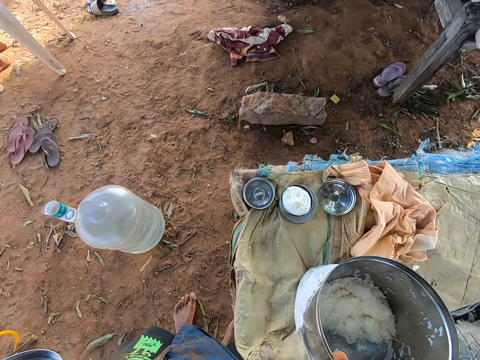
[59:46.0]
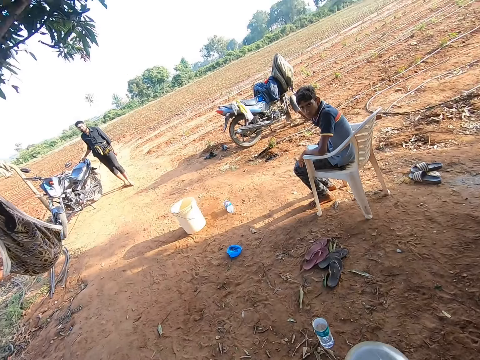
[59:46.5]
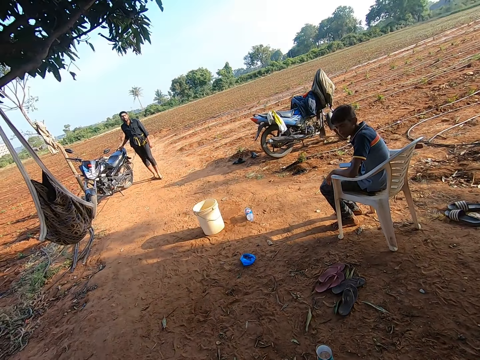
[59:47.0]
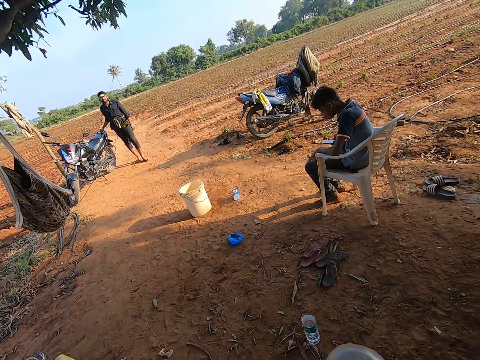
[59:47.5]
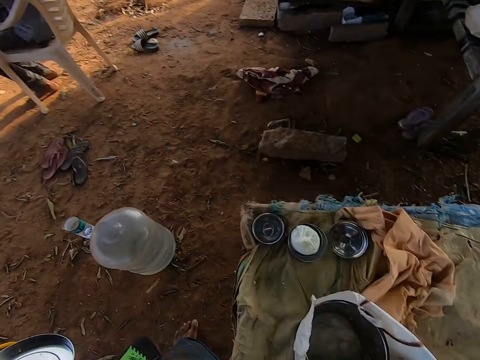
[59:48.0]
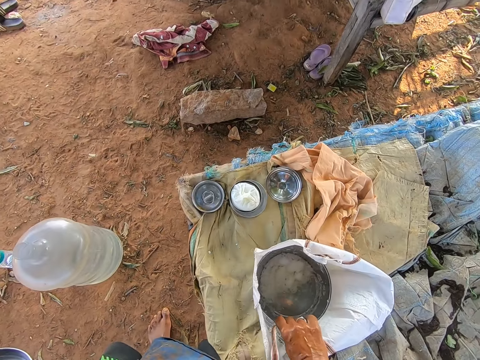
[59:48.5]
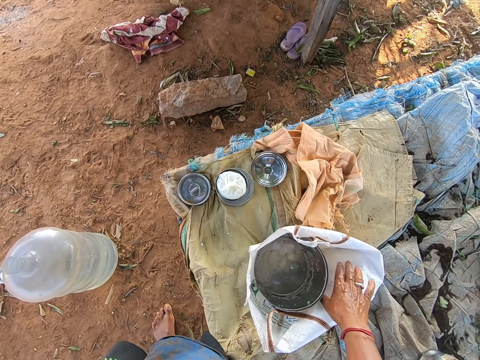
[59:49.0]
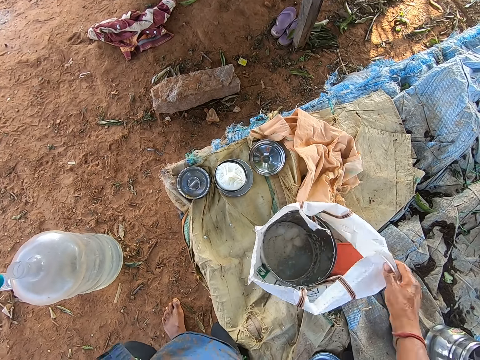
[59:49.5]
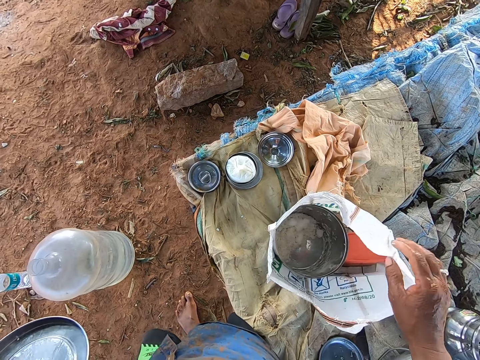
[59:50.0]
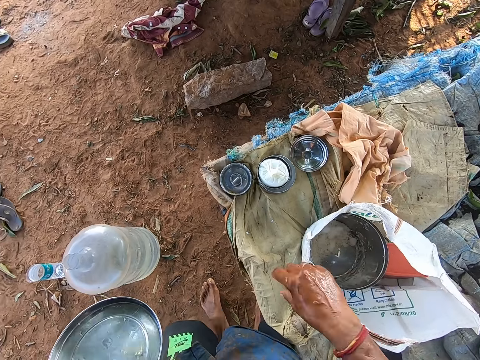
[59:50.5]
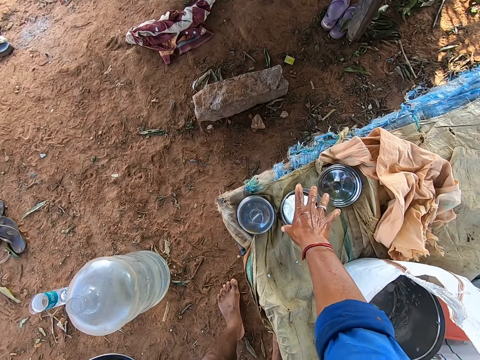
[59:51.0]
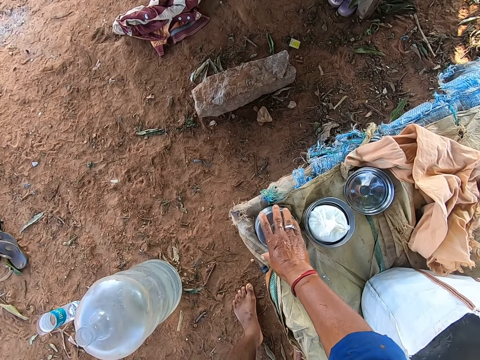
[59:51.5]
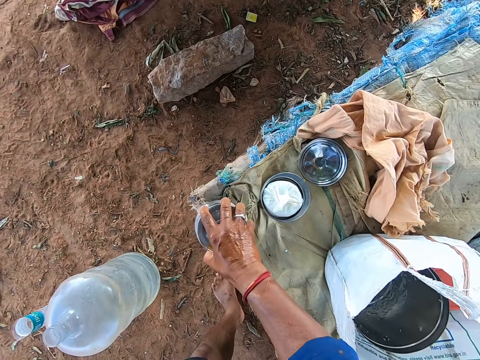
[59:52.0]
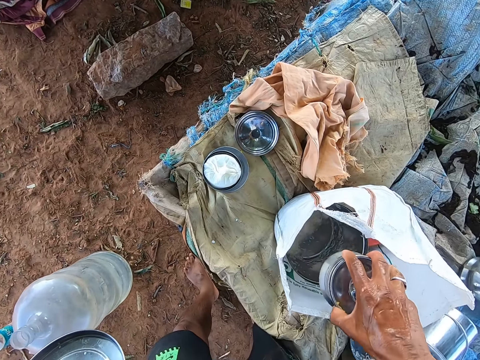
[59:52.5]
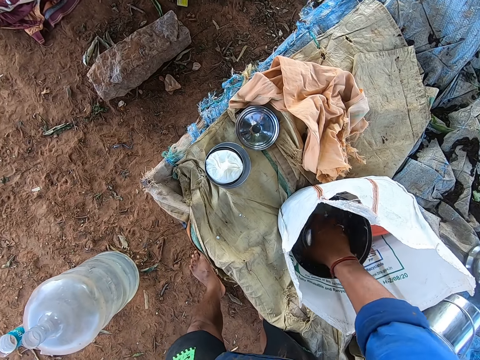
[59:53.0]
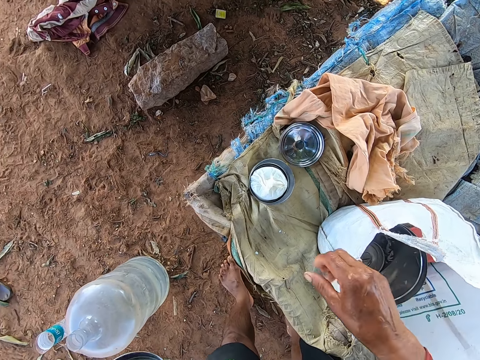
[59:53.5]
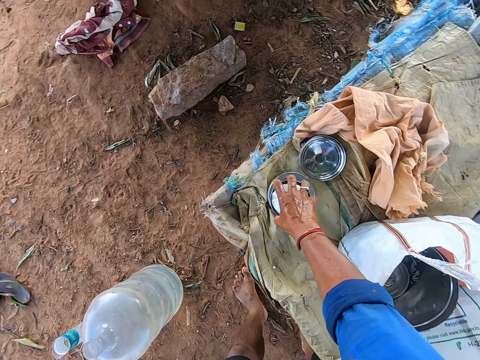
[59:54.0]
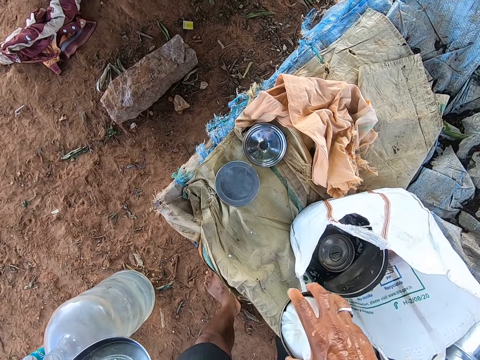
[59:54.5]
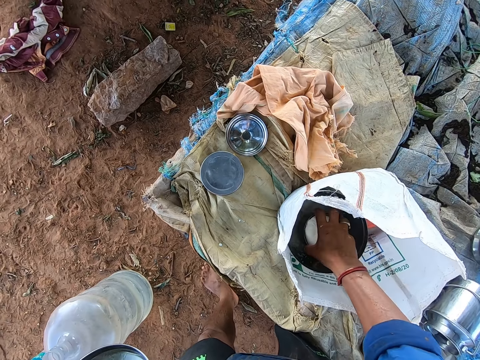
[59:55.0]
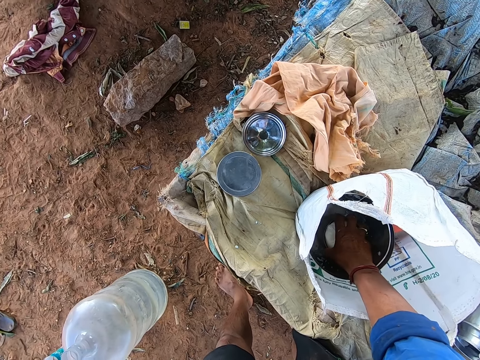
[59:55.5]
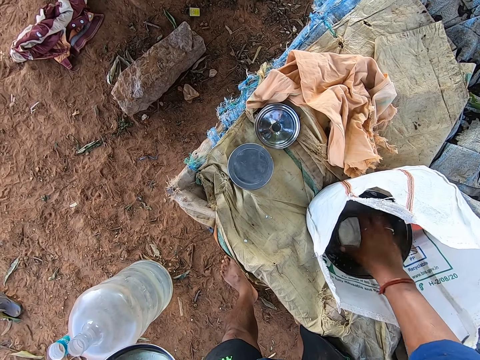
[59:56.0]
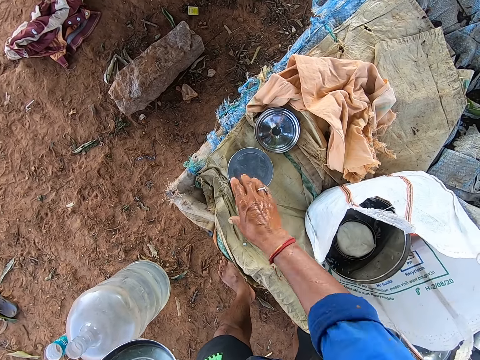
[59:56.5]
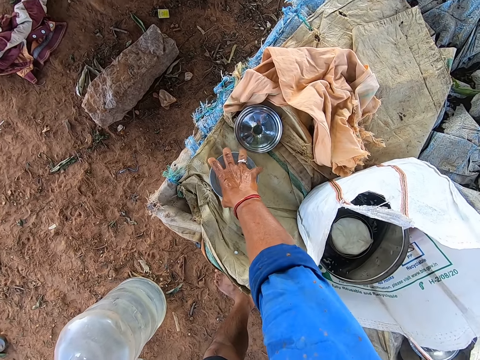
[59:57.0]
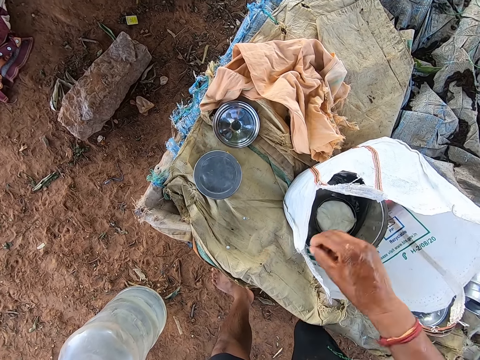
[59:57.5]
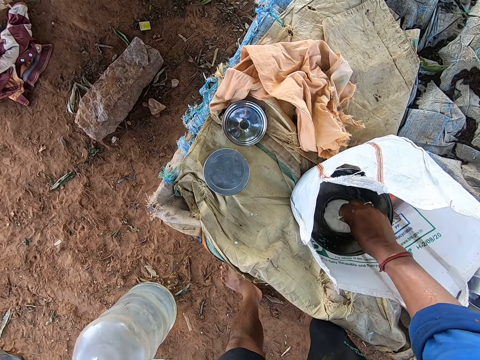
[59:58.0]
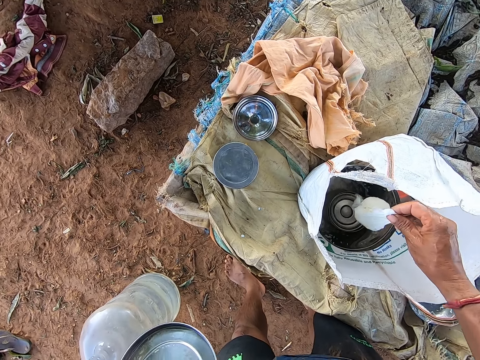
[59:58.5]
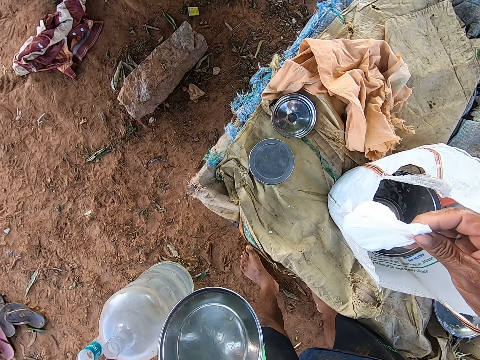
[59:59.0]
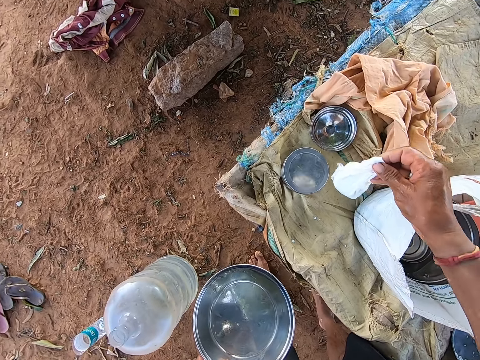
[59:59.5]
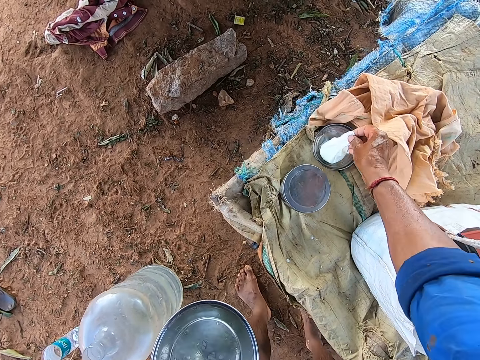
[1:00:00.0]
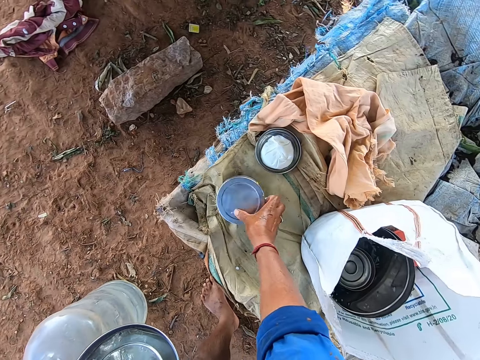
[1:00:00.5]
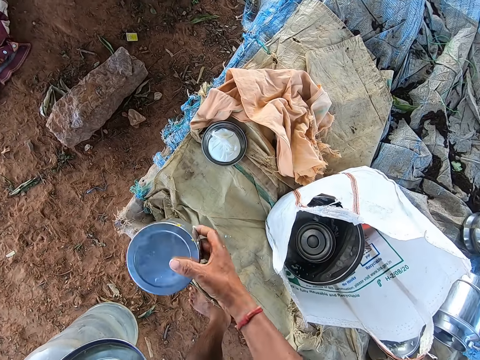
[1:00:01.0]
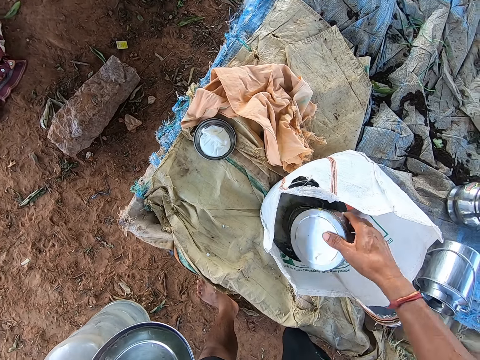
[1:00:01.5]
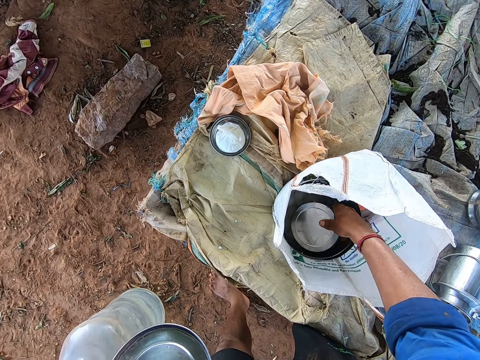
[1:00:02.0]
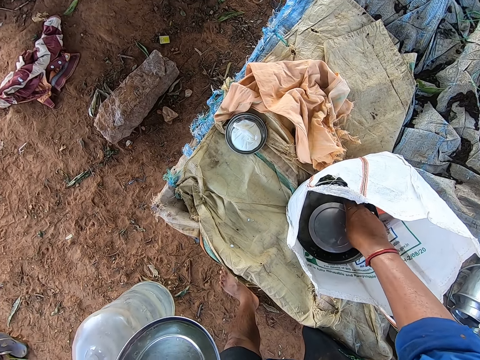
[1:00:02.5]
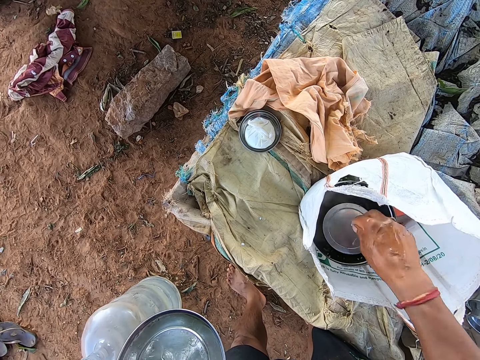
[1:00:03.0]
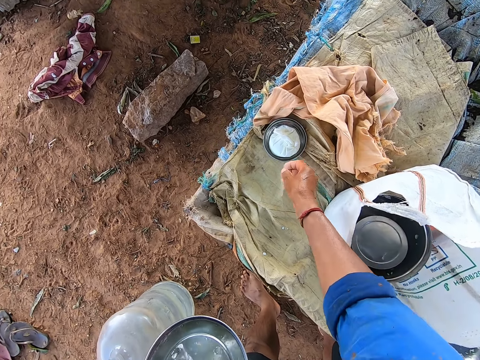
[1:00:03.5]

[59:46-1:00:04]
The camera wearer drops the plate of rice or container in his right hand inside the sack bag. He unfolds the sack bag with his right hand. He picks a plate from the bench with his right hand. He drops the plate in his right hand inside the plate in the sack bag. He picks a plate or lid from the bench with his right hand. He drops the plate in his right hand inside the plate in the sack bag. He covers the container with the lid. He touches an aluminium container on the bench with his right hand. He takes out a plastic bag of milk from the plate with his right hand. He drops the bag of milk on a plate on the bench. He picks the aluminium container from the bench with his right hand. He drops the container in his right hand inside the plate in the sack.

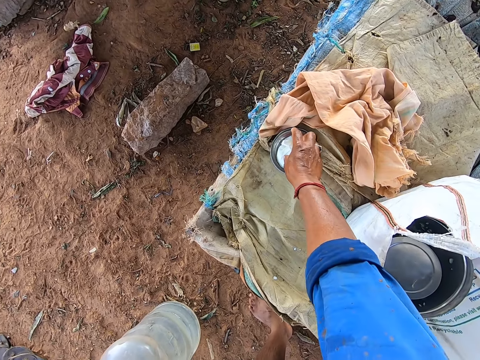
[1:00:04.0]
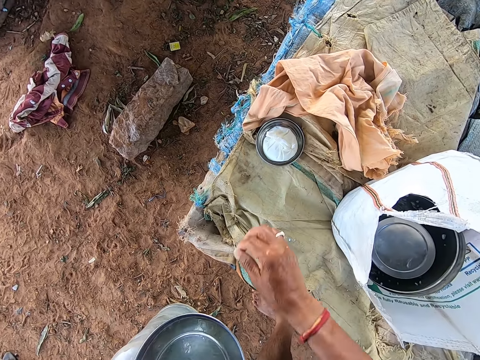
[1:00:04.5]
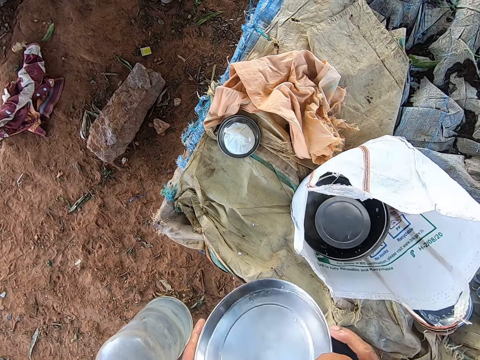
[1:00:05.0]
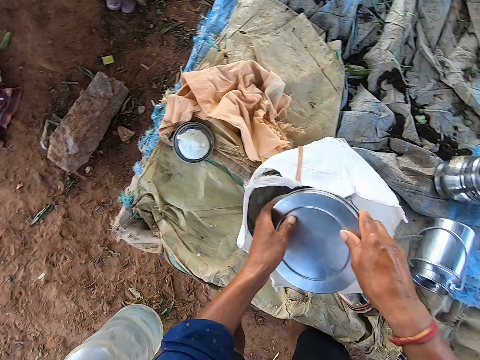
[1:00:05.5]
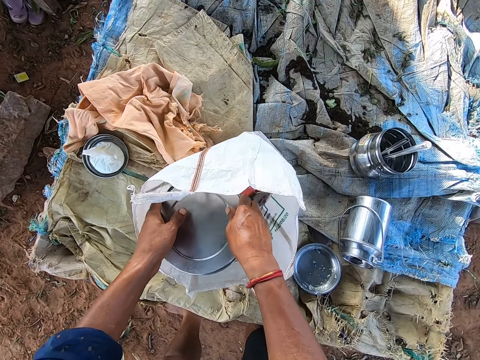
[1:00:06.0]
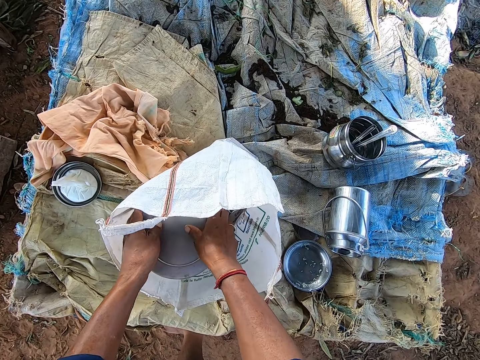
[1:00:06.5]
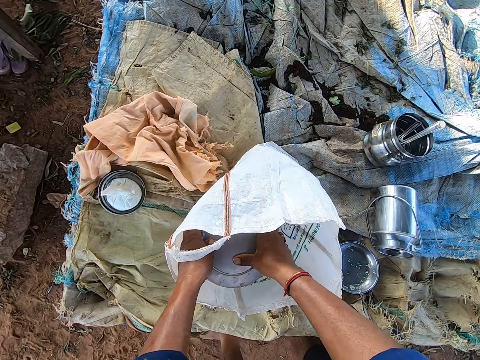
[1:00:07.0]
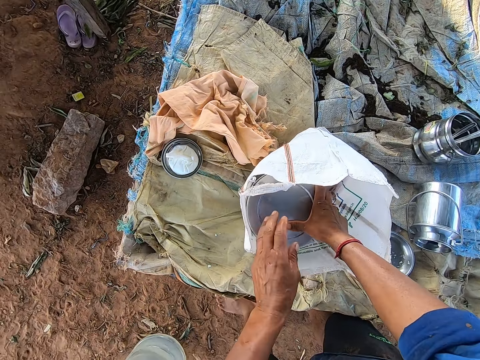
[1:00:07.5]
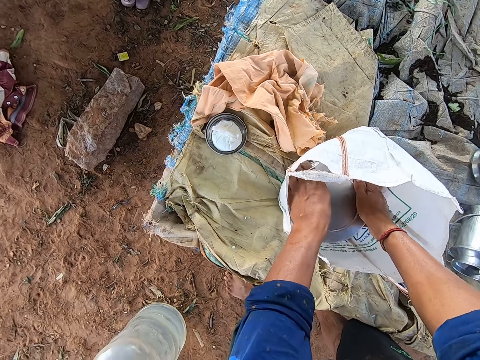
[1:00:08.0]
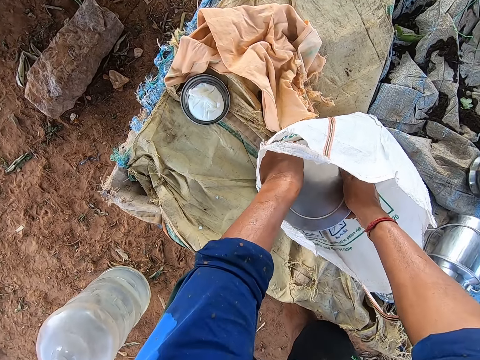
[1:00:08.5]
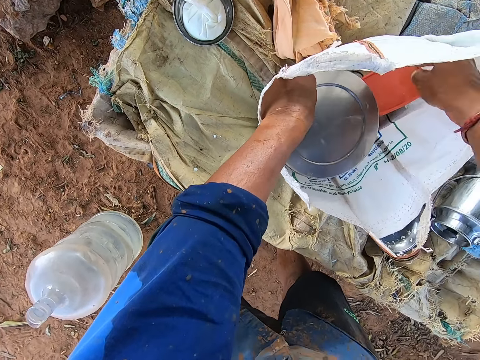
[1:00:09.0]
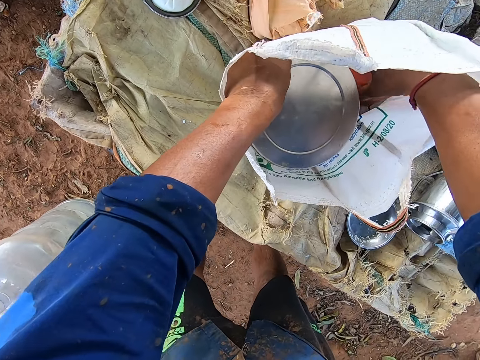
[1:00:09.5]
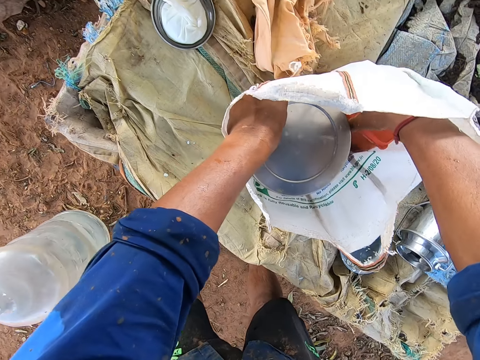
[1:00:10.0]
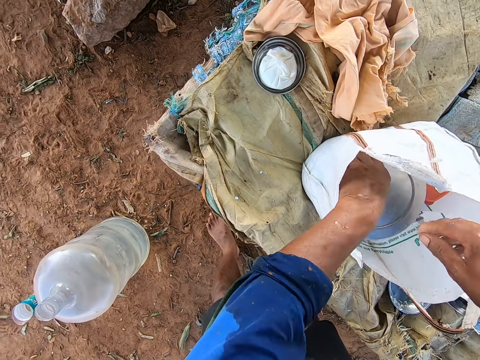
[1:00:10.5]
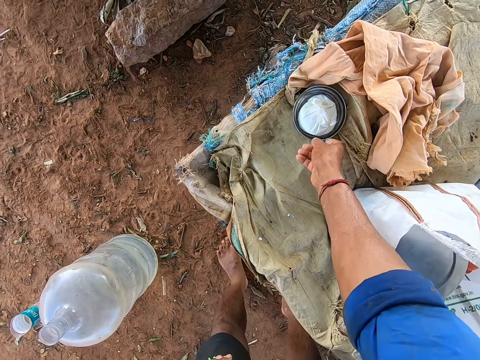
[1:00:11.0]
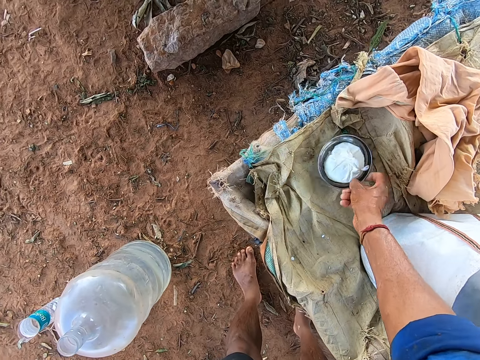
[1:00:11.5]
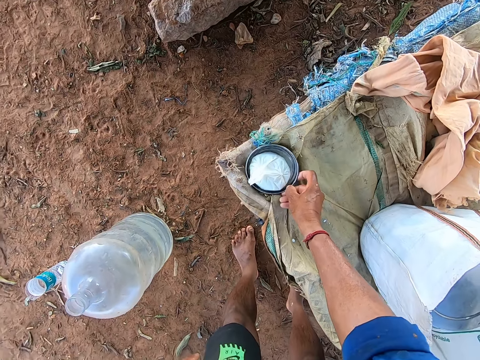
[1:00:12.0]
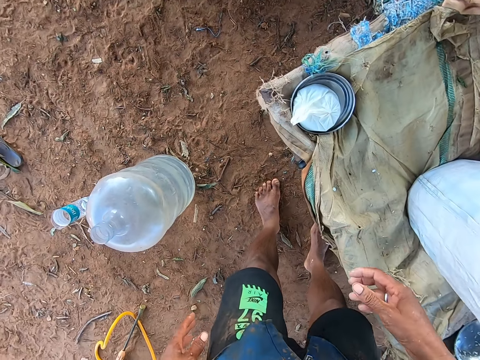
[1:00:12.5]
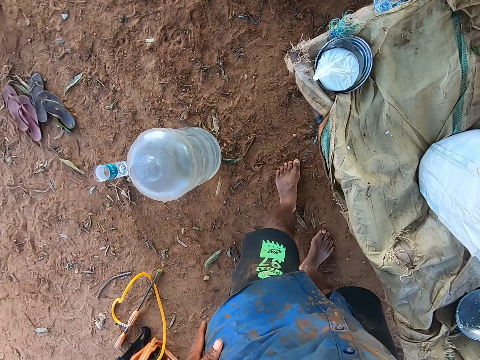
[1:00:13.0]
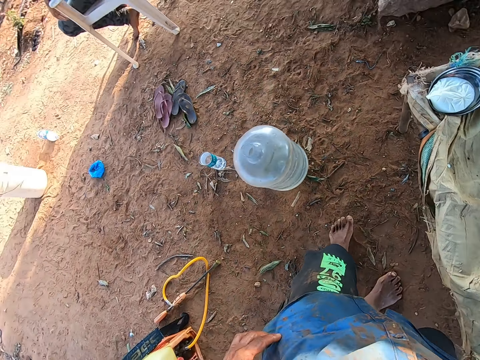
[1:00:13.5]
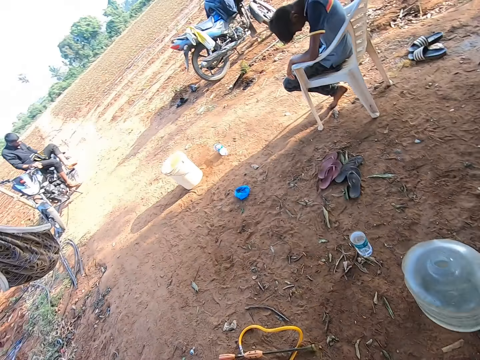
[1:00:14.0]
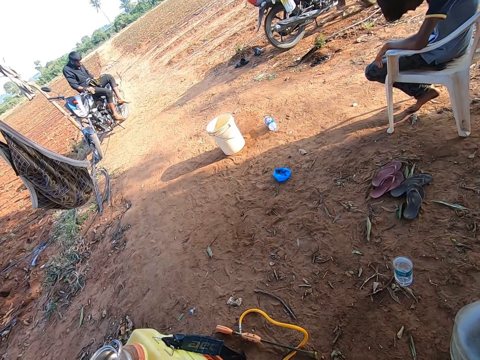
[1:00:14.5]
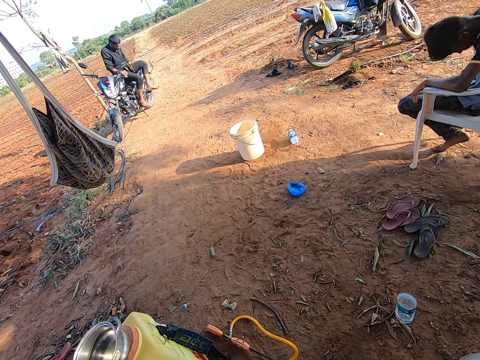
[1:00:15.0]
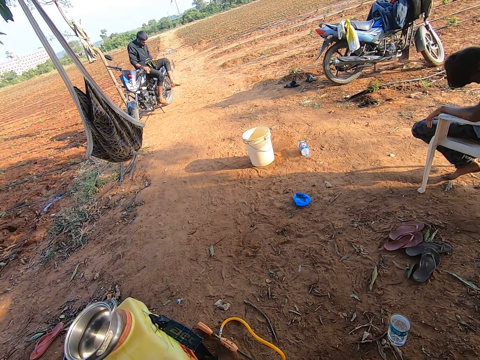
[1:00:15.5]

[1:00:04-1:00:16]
The camera wearer covers the plate in the sack with the plate in his left hand. He adjusts a container in the sack with his left hand. He moves the plate on the bench with his right hand. He interacts with the man. The other man operates a mobile phone in his right hand.
